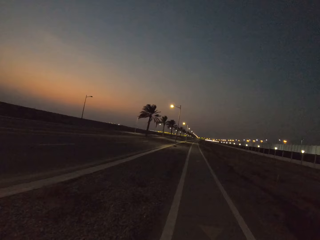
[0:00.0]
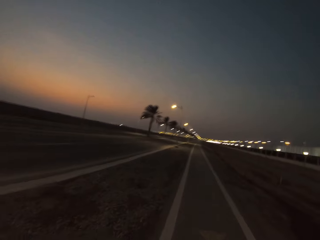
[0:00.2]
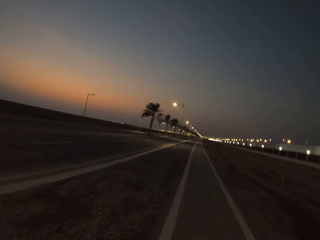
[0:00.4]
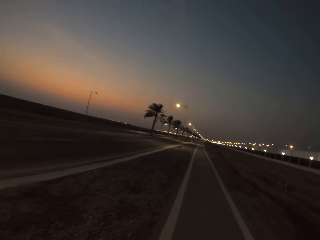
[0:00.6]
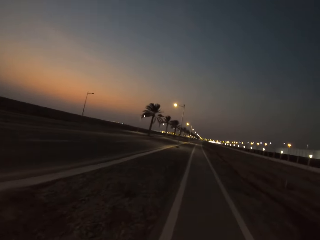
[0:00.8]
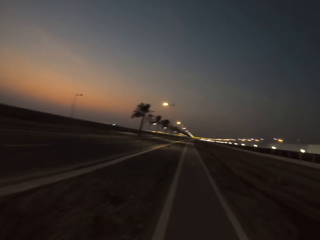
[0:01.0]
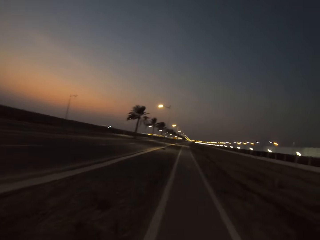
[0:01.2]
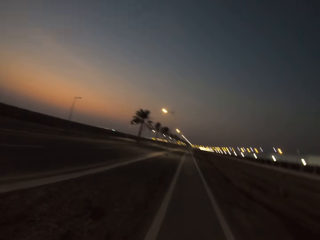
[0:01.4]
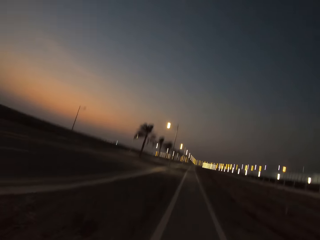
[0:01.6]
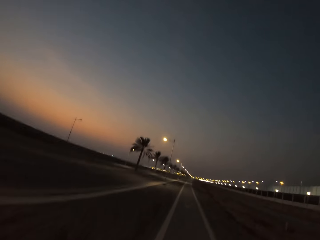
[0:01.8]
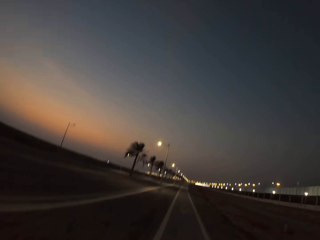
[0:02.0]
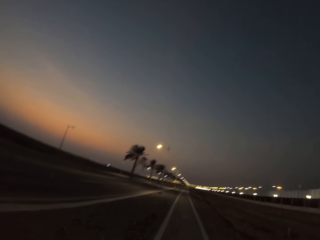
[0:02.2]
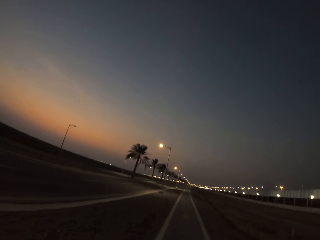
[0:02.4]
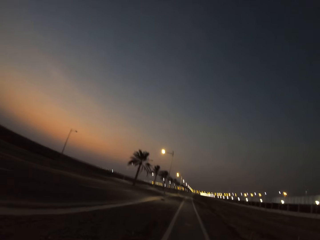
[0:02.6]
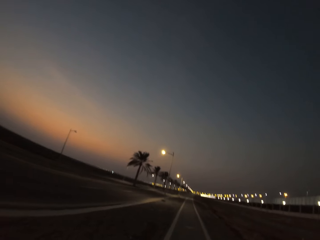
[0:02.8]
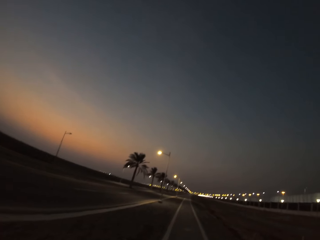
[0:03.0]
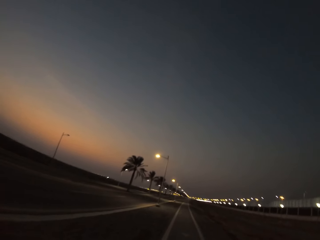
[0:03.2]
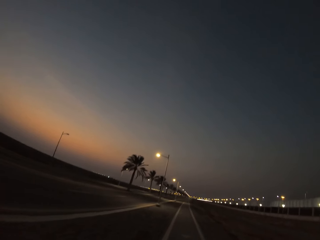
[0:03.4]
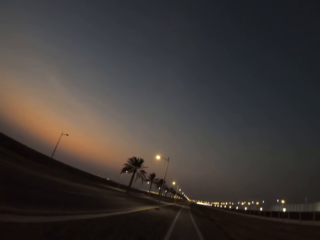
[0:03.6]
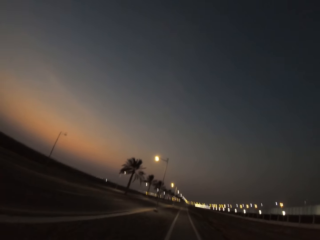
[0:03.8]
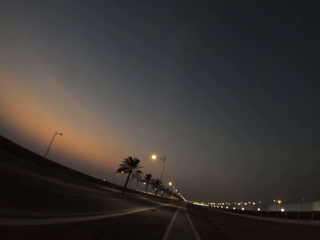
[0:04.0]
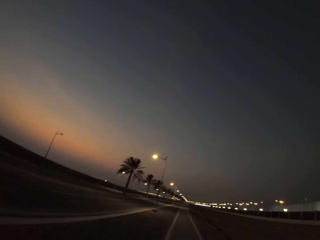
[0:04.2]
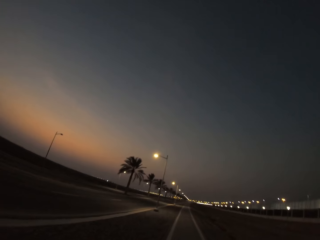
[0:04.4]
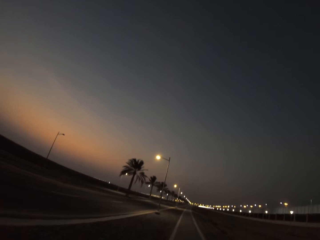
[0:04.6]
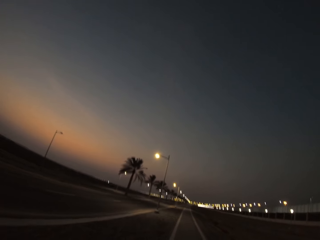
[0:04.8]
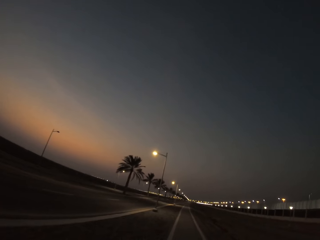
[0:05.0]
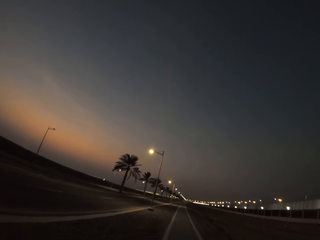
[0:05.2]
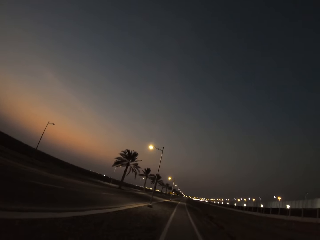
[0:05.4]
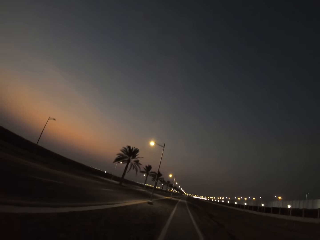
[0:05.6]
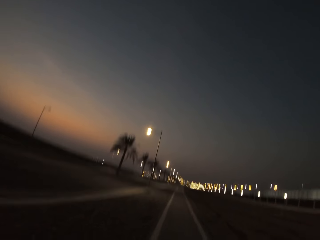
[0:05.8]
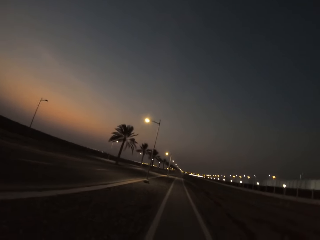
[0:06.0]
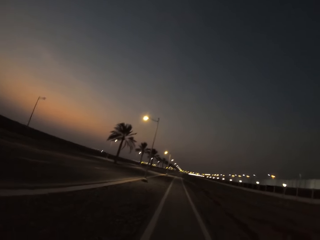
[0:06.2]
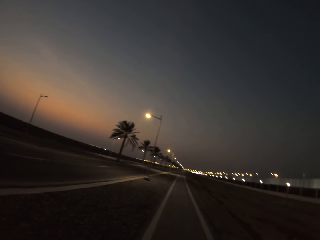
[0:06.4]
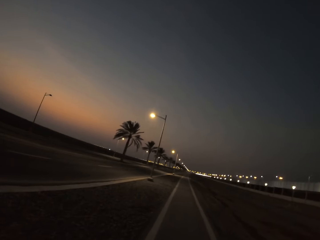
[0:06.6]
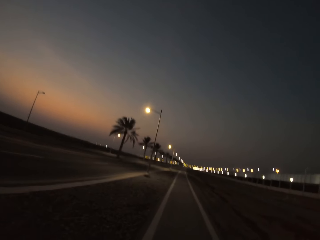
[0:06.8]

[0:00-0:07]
The camera wearer walks on the sidewalk.

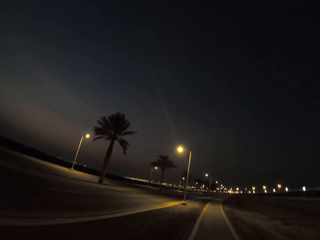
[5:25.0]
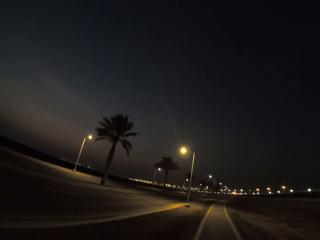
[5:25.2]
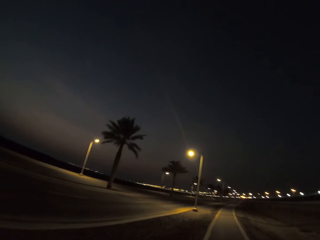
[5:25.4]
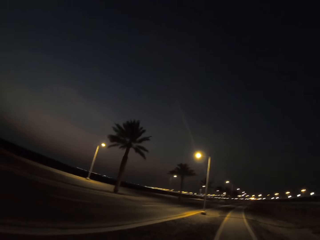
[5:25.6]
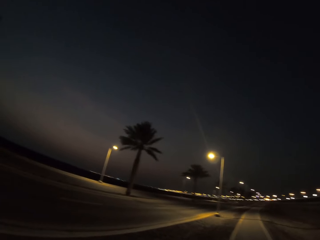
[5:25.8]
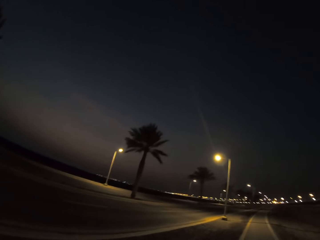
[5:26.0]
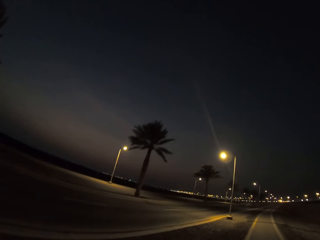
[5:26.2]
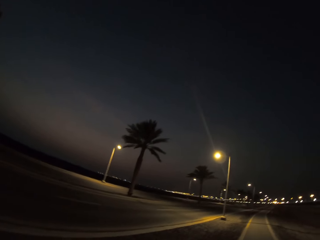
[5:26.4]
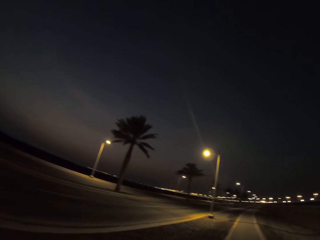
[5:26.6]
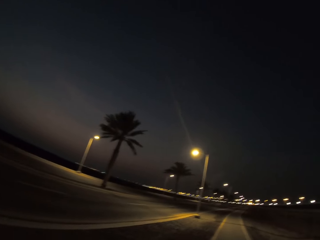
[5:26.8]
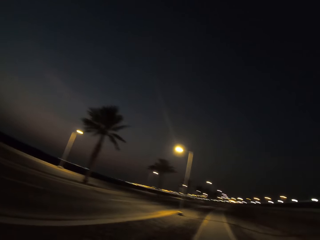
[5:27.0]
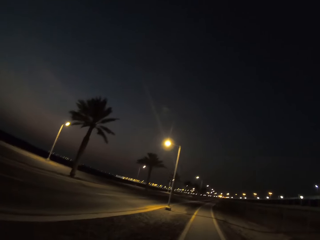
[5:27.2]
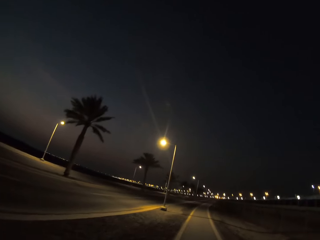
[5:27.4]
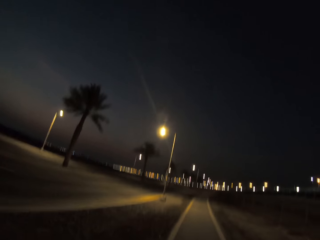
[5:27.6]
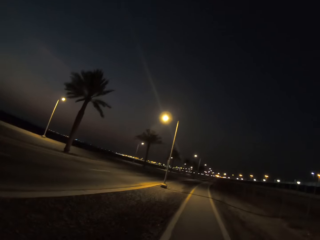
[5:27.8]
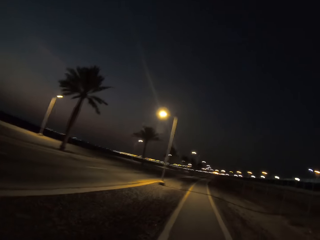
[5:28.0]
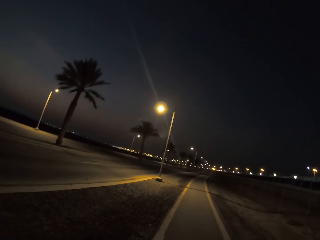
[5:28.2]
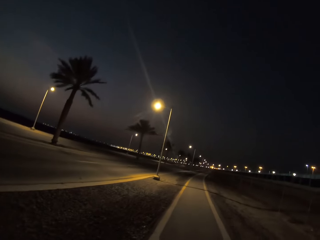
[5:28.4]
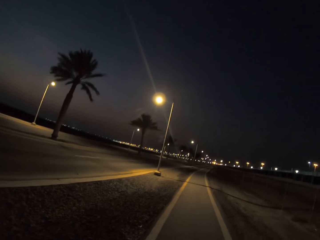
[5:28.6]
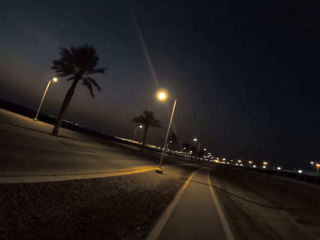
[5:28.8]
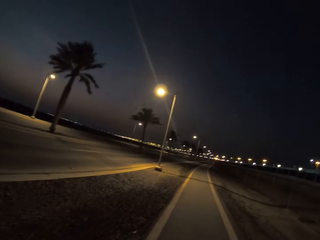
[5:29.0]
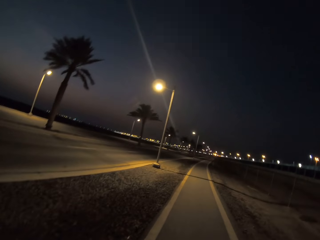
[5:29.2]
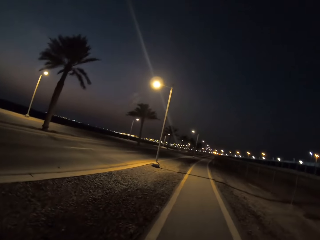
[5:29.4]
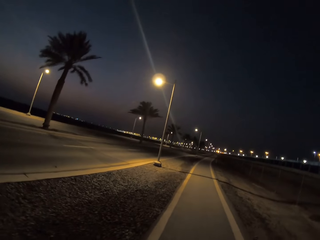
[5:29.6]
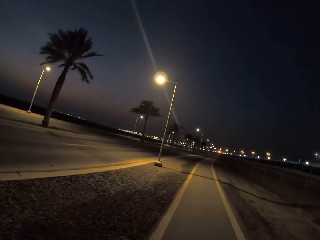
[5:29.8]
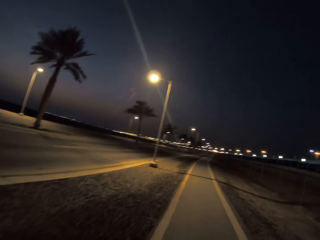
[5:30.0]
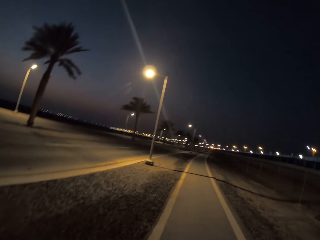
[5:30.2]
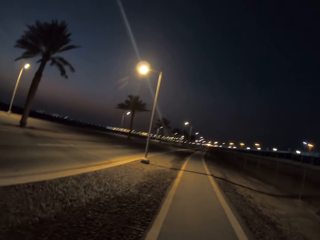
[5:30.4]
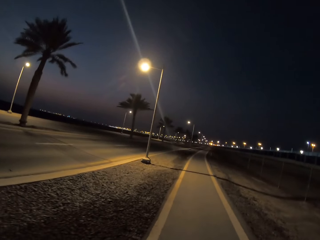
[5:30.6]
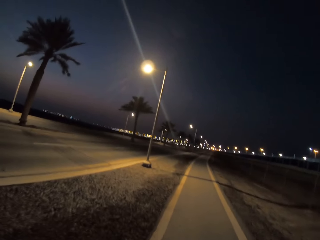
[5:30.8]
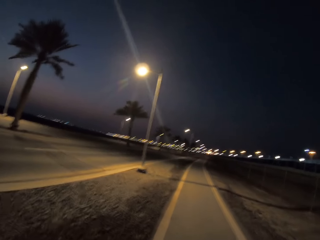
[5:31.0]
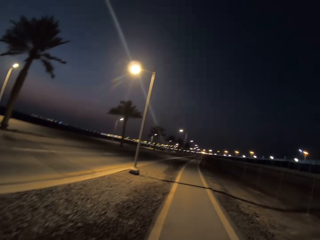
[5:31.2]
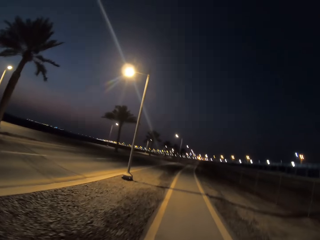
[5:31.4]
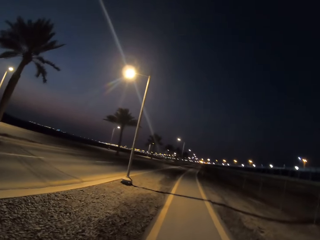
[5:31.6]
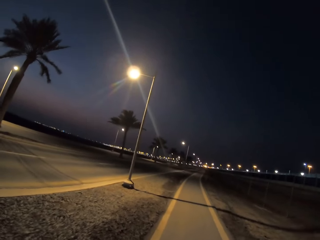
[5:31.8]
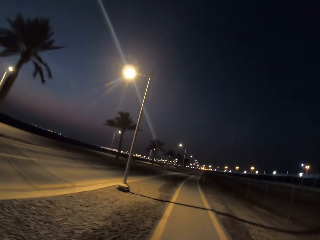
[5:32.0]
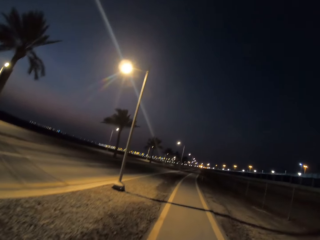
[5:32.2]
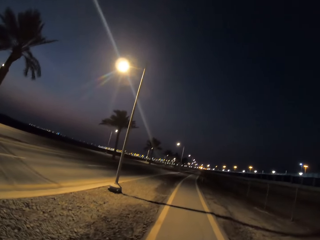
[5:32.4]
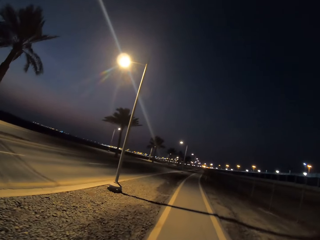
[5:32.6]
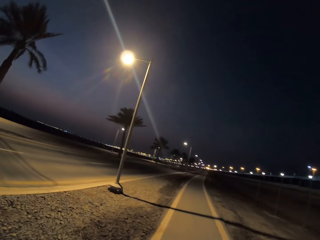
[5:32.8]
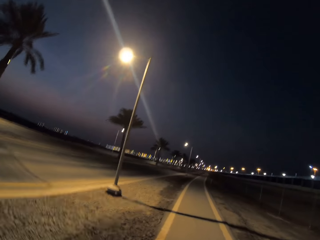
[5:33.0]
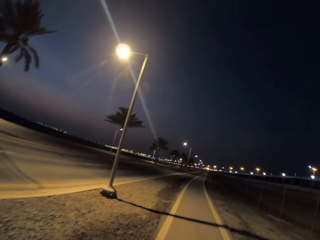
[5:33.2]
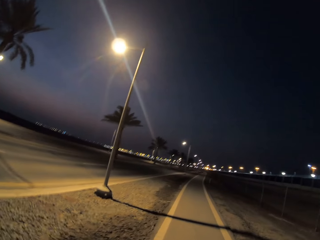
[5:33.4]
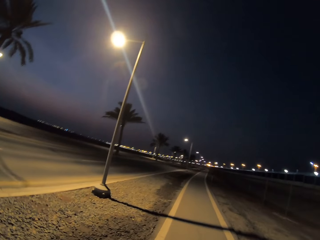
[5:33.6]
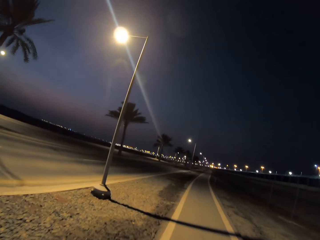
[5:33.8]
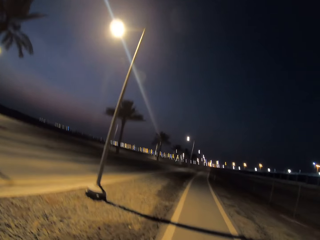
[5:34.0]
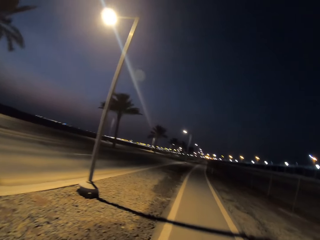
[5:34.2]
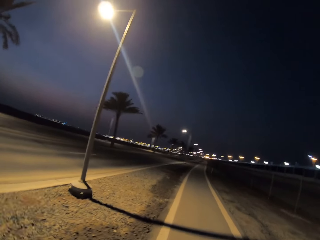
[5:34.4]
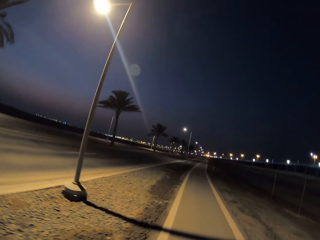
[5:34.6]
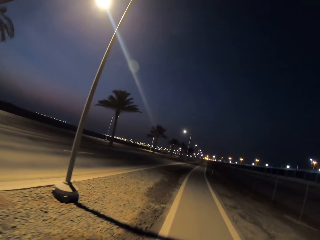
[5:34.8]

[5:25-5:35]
The camera wearer looks at the road. They walk on the sidewalk.

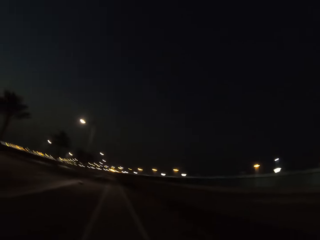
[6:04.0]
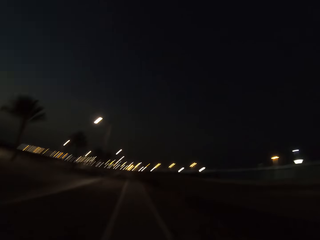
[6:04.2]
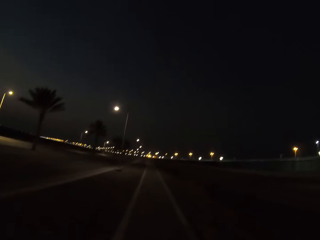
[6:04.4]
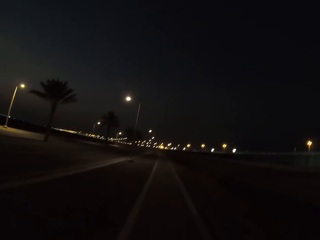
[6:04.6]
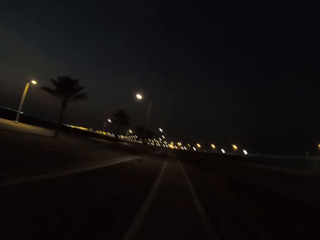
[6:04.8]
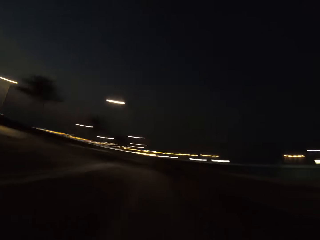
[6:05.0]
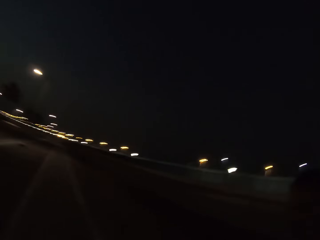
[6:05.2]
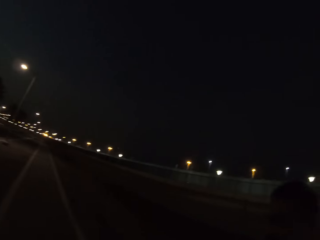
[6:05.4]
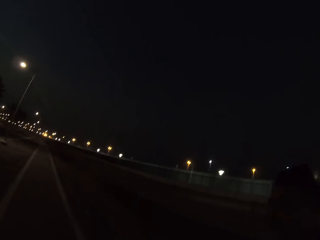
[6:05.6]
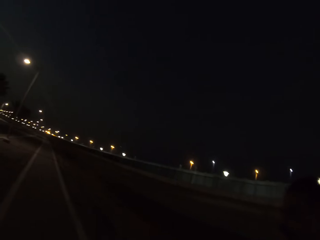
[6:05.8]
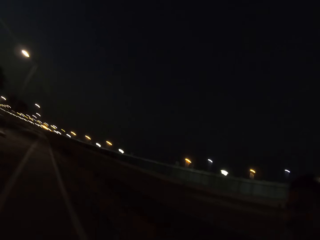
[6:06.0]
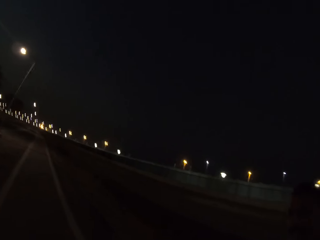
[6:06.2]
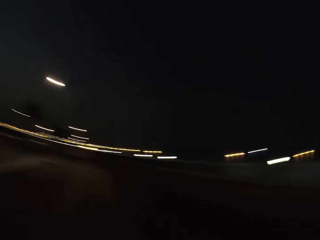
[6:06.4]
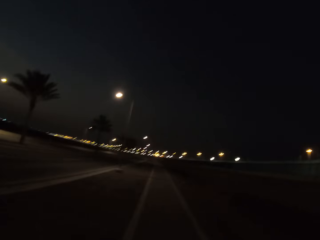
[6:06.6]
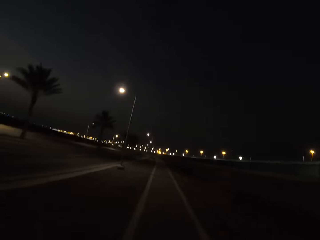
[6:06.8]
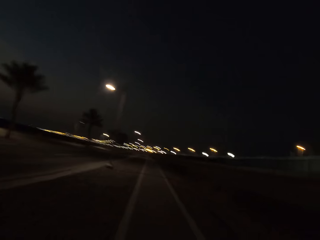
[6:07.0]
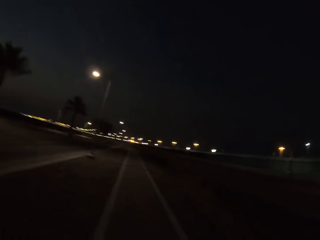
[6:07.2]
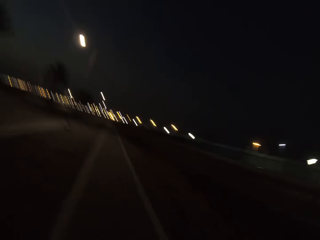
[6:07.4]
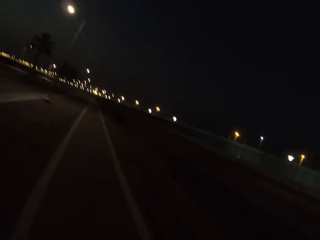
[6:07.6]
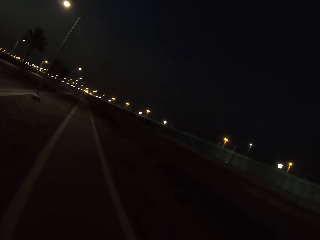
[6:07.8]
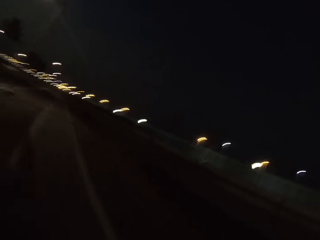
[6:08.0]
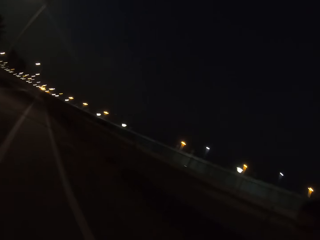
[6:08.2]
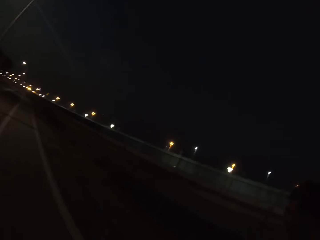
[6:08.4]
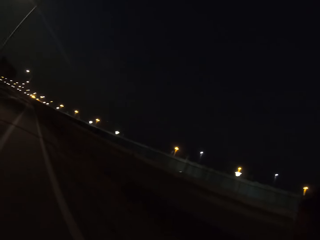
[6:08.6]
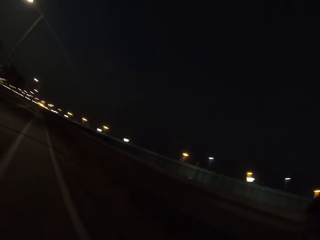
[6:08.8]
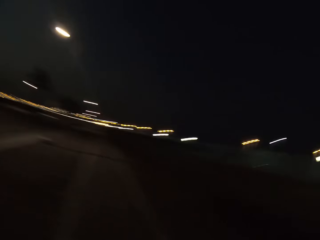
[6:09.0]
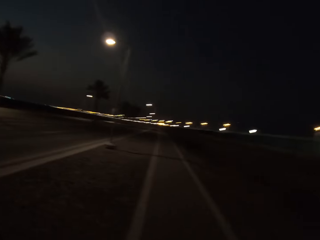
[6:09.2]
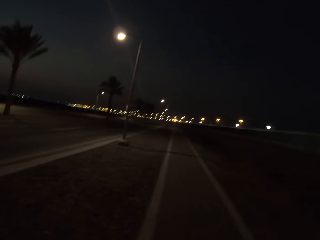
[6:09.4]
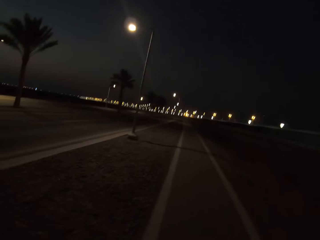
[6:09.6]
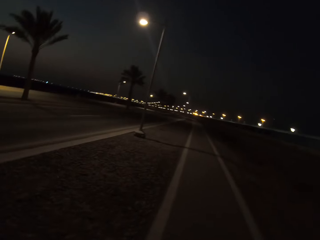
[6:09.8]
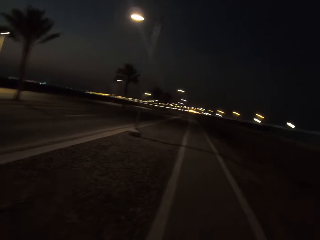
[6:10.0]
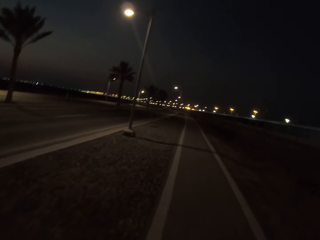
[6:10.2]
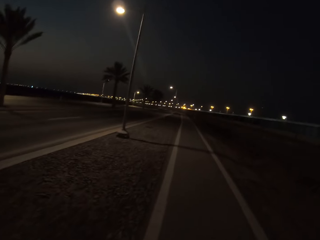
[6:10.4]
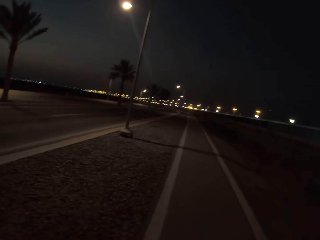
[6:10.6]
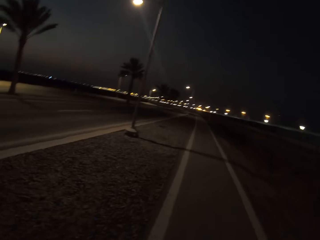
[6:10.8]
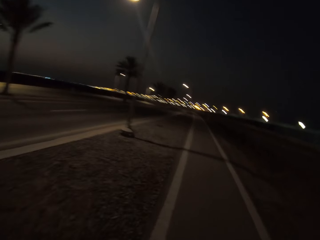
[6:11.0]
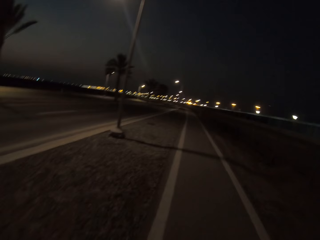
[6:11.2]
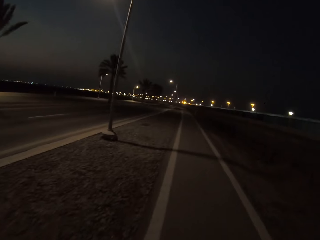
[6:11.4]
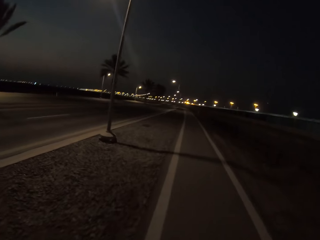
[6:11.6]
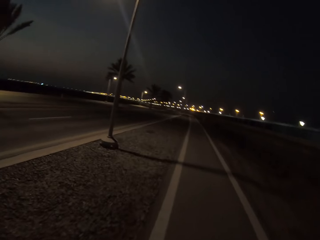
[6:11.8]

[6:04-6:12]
A man walks on the sidewalk. The camera wearer walks on the sidewalk.
